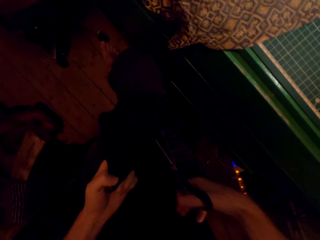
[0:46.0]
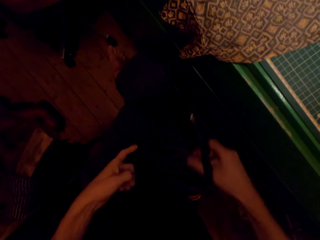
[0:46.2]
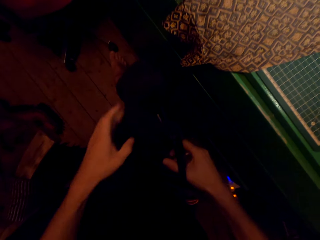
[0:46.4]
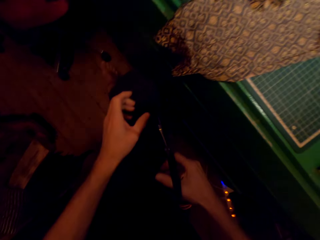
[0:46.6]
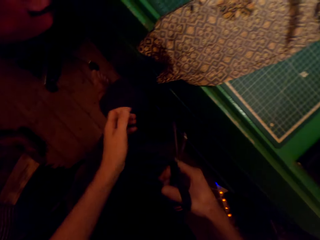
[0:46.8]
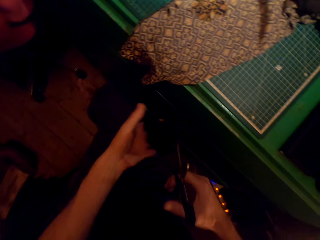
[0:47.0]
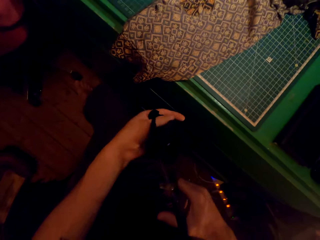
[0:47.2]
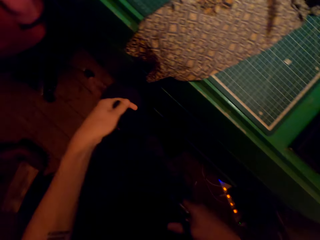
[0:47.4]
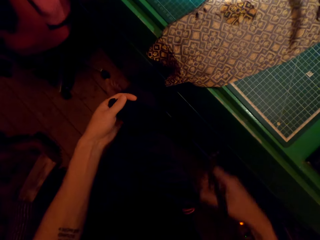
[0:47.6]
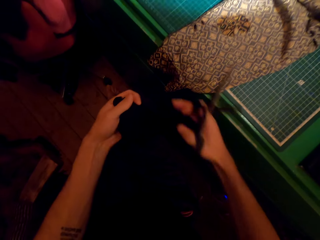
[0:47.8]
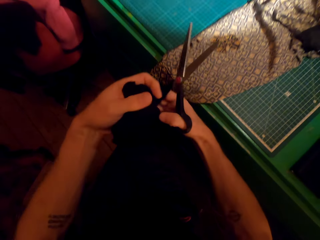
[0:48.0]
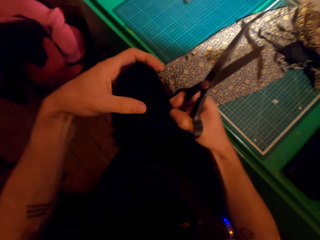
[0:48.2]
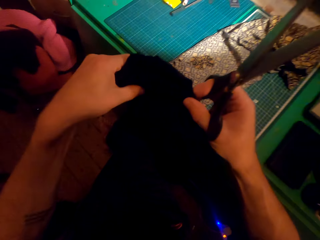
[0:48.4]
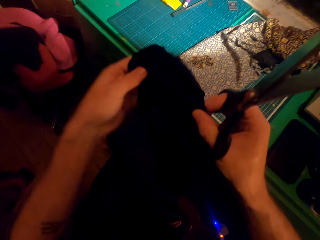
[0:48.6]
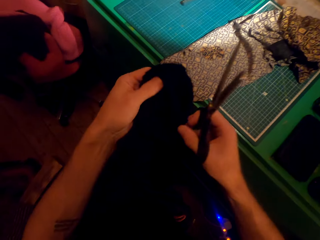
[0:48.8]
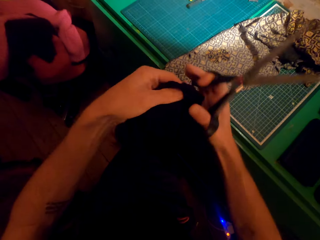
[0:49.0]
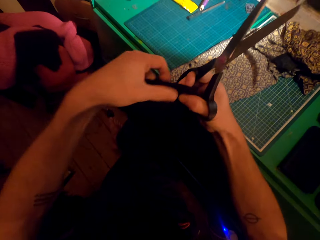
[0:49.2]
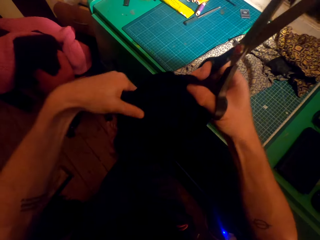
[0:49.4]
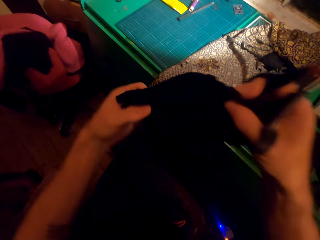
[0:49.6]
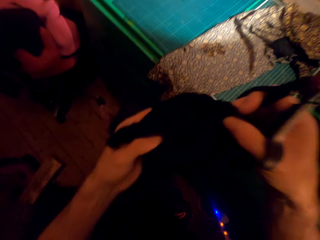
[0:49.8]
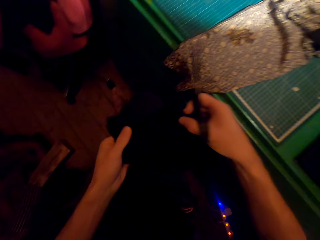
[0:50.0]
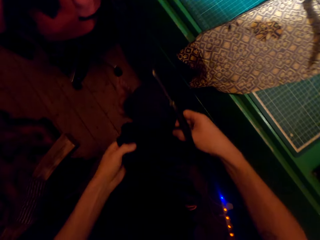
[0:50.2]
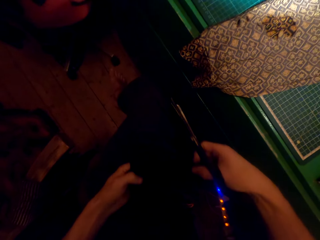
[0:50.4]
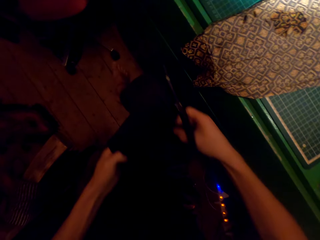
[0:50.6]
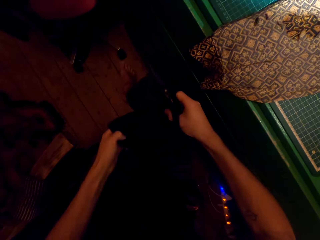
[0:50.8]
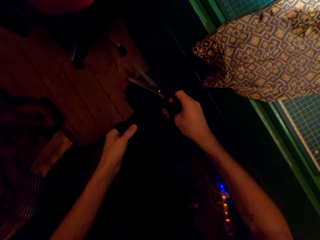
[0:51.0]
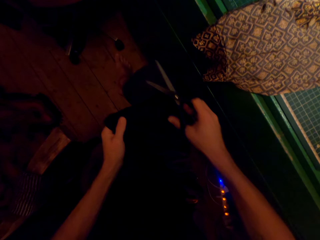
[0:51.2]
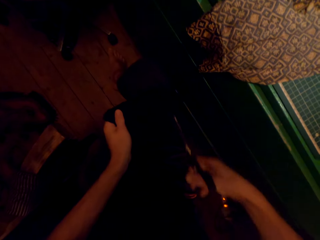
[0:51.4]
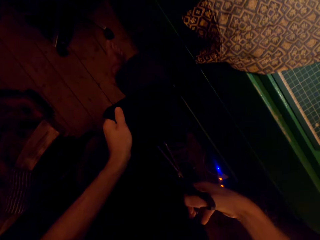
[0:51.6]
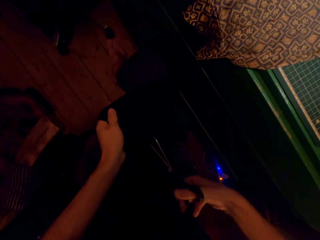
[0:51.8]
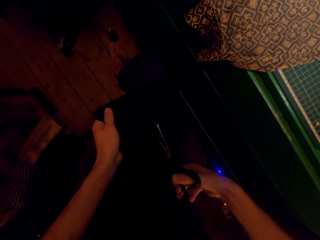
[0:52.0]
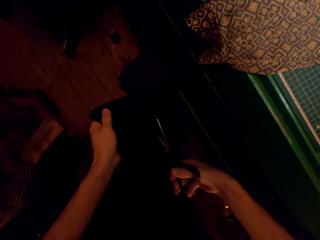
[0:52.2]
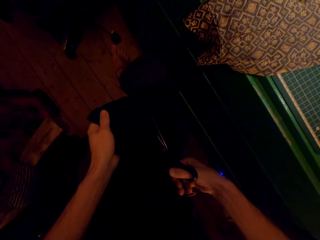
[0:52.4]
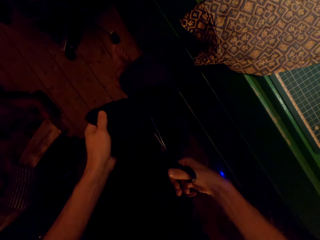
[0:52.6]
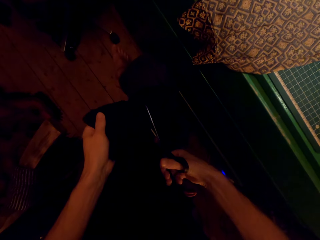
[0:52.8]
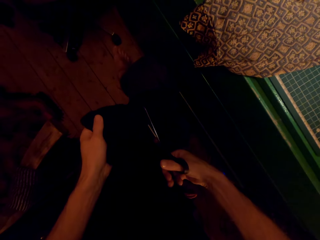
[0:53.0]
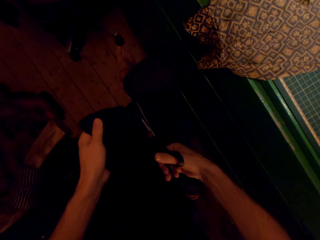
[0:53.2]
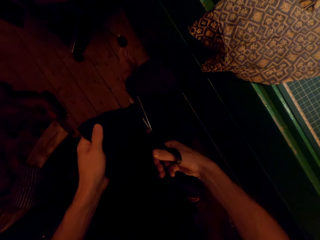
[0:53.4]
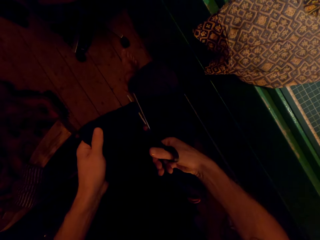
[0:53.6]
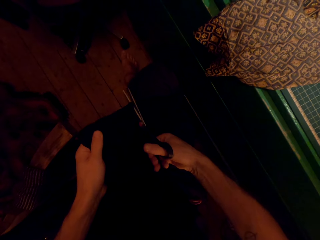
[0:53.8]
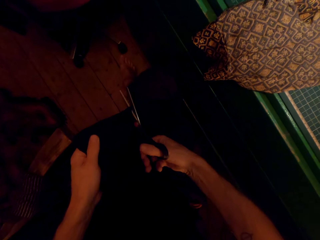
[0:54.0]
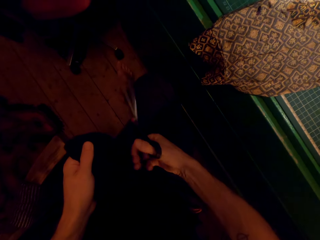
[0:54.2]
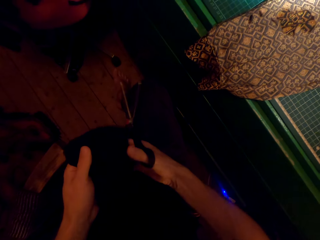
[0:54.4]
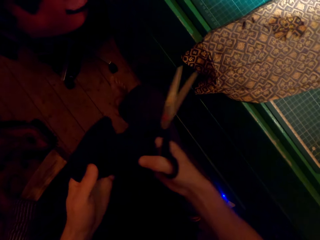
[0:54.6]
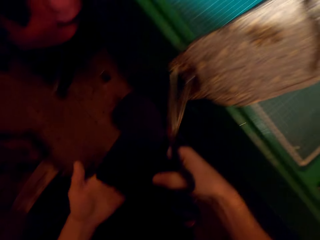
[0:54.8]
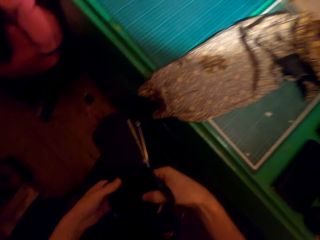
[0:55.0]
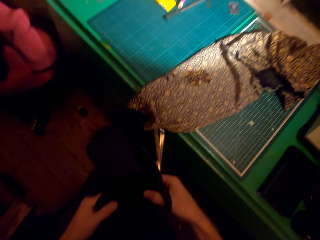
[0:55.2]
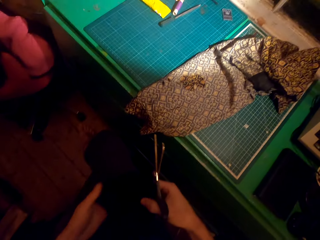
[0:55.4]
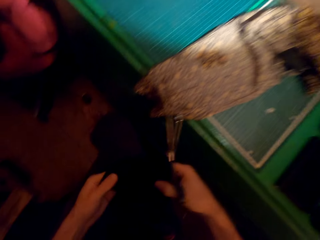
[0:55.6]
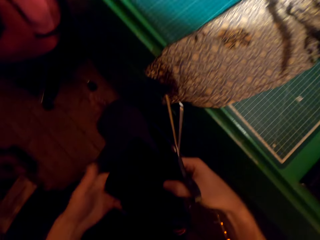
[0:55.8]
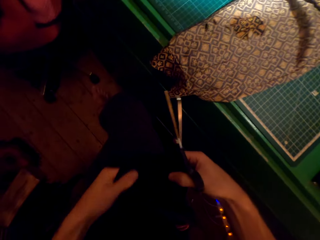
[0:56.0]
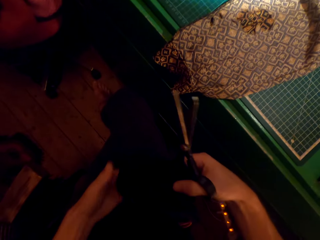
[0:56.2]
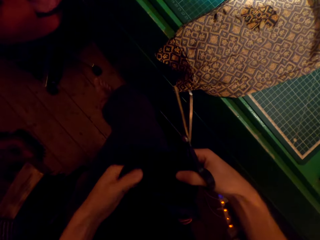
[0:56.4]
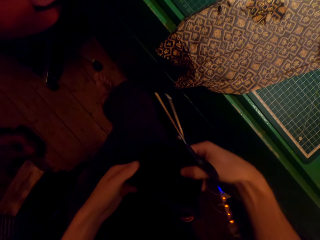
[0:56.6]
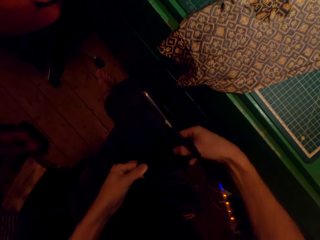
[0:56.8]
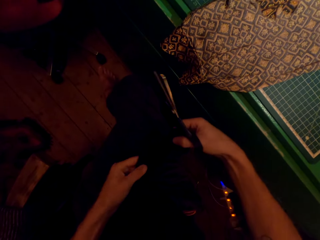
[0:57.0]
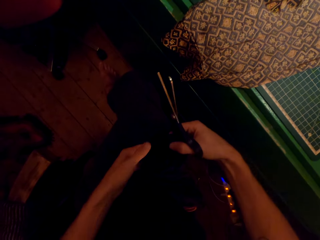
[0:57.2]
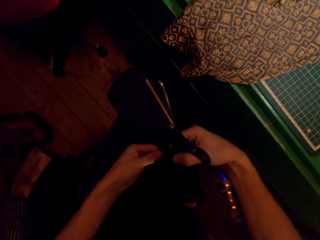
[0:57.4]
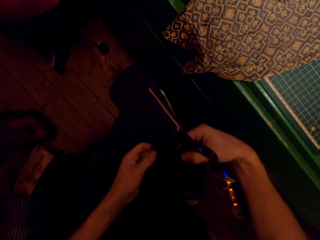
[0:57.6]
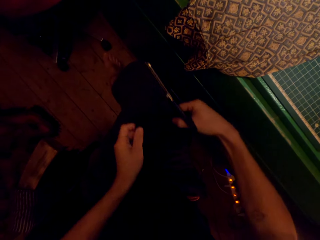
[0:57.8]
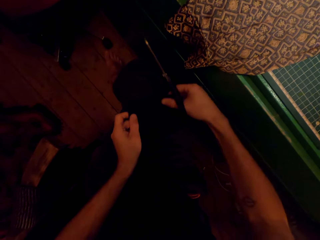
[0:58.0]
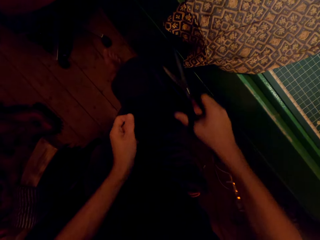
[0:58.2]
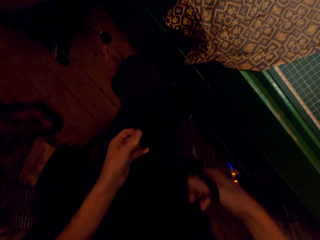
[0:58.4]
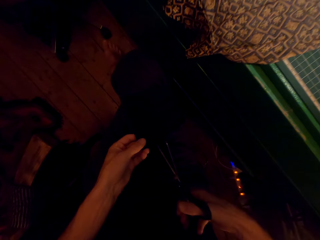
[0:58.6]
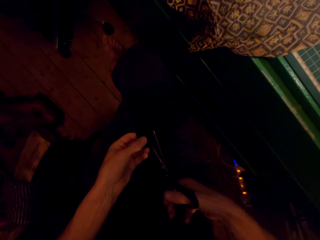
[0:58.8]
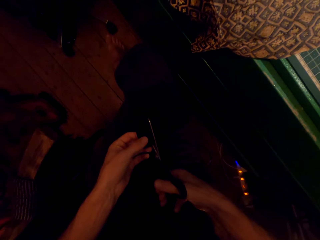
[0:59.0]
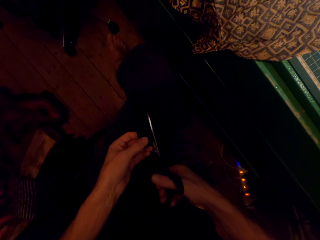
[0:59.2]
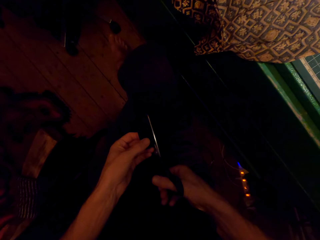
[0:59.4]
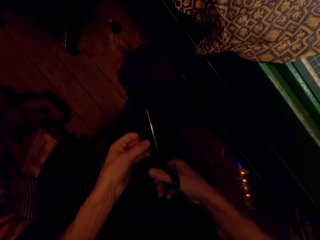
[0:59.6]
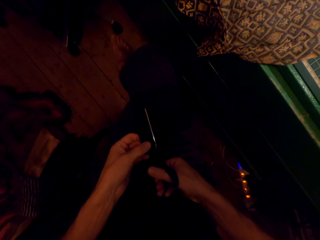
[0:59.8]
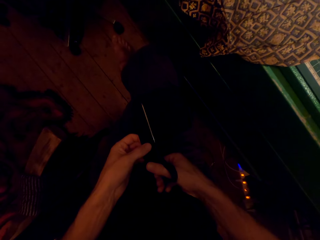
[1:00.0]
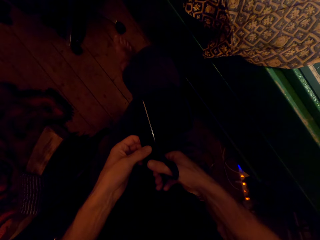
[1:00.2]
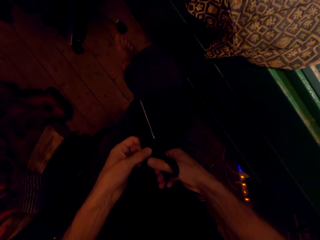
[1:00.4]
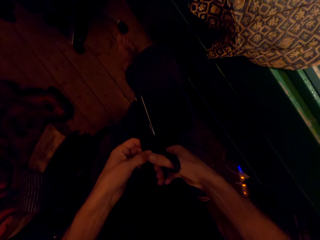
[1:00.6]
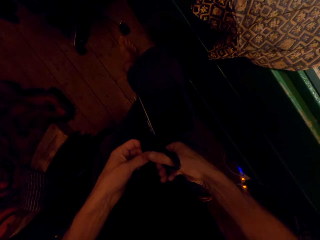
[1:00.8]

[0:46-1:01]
The camera wearer picks up the material with both hands. They swing the right hand. They look at the cloth. They place the cloth on the thighs. They cut the material using the scissors. They hold the material with both hands. They rub the material with the left hand. They turn the cloth. They place the cloth on the thighs. They cut the material using the scissors.

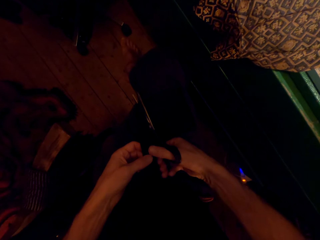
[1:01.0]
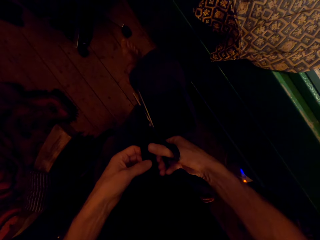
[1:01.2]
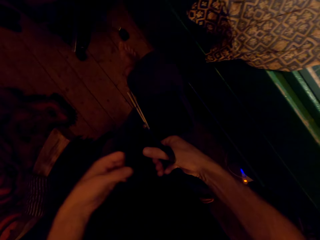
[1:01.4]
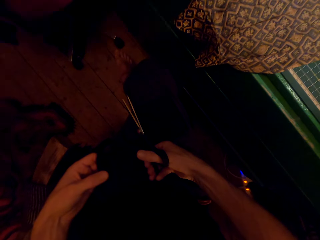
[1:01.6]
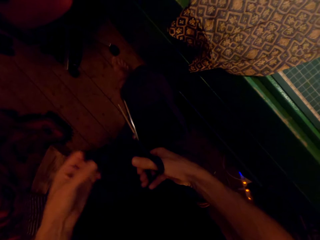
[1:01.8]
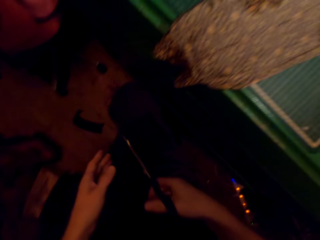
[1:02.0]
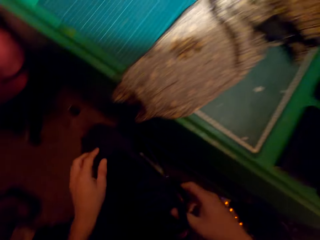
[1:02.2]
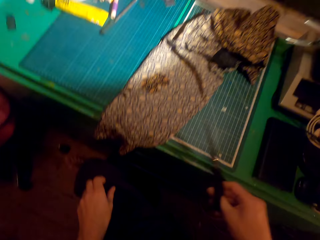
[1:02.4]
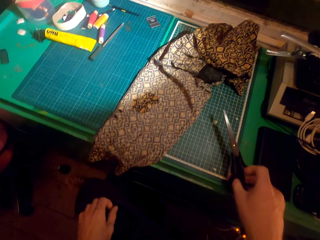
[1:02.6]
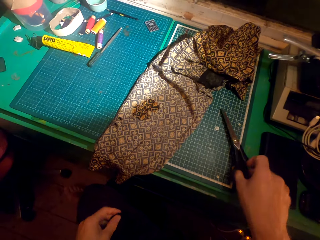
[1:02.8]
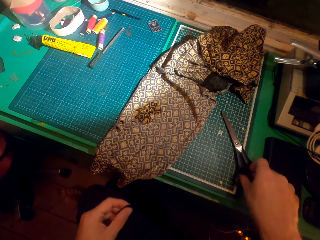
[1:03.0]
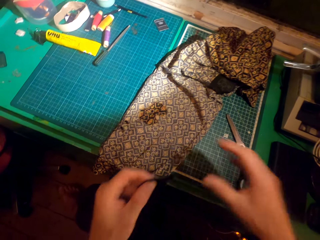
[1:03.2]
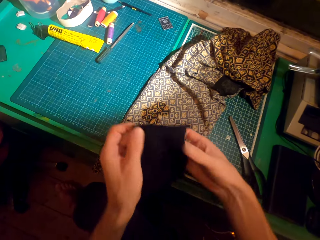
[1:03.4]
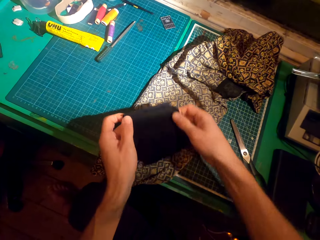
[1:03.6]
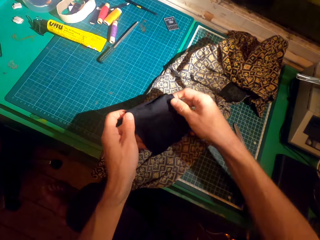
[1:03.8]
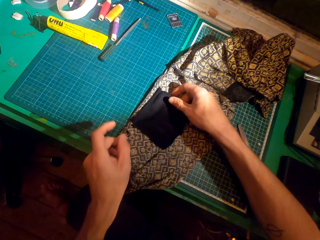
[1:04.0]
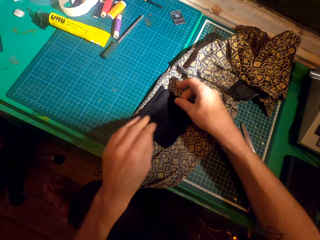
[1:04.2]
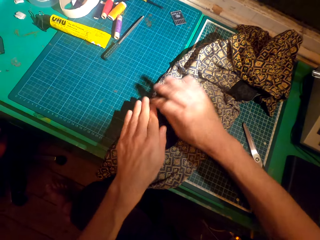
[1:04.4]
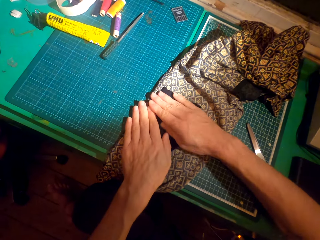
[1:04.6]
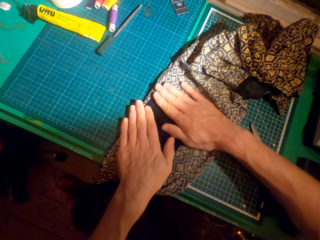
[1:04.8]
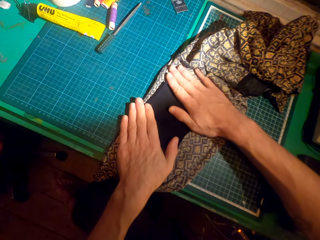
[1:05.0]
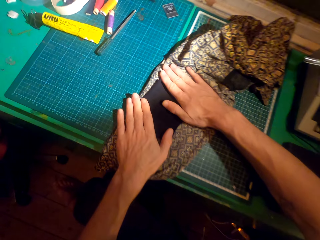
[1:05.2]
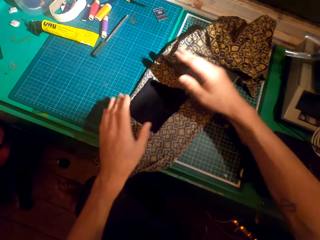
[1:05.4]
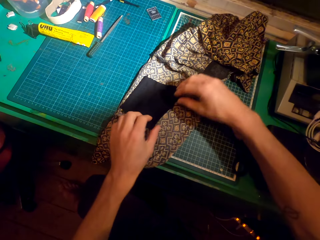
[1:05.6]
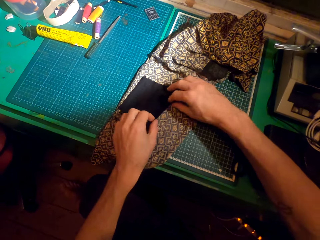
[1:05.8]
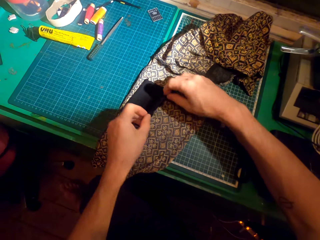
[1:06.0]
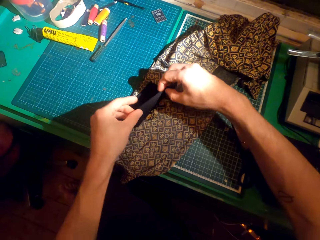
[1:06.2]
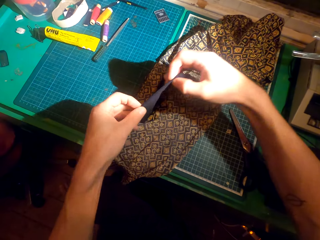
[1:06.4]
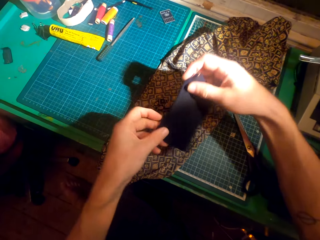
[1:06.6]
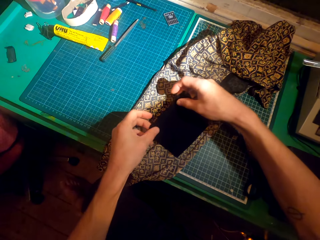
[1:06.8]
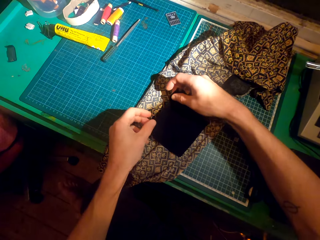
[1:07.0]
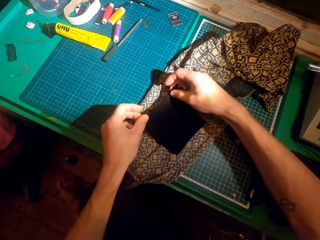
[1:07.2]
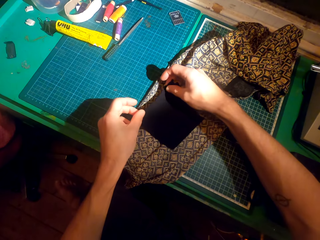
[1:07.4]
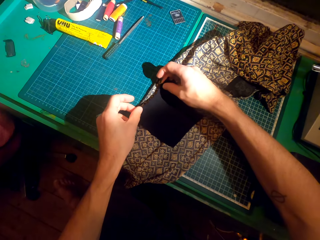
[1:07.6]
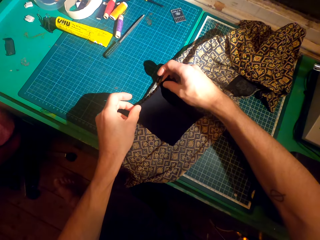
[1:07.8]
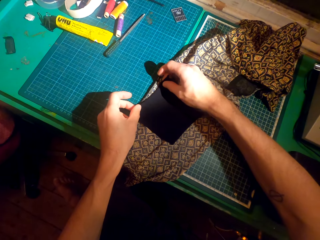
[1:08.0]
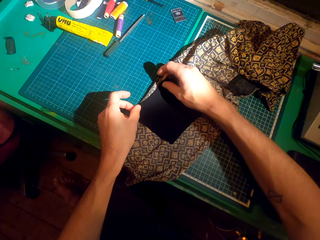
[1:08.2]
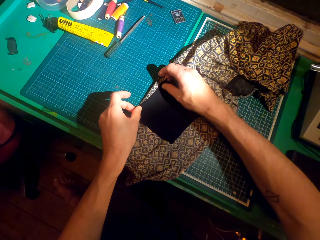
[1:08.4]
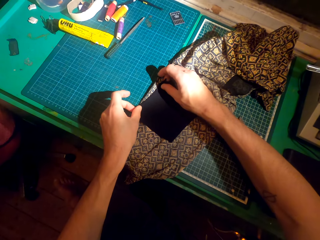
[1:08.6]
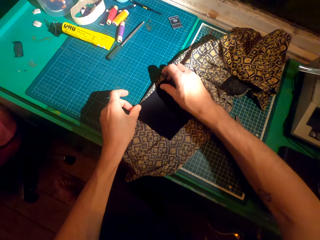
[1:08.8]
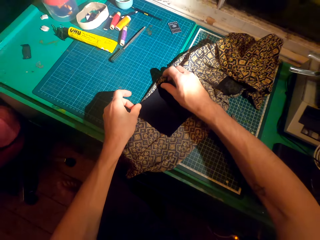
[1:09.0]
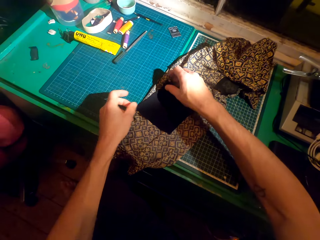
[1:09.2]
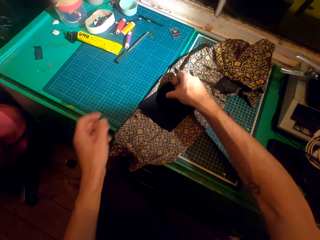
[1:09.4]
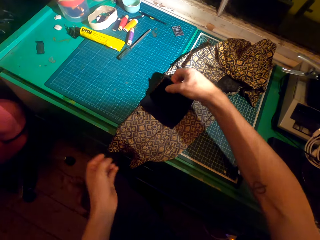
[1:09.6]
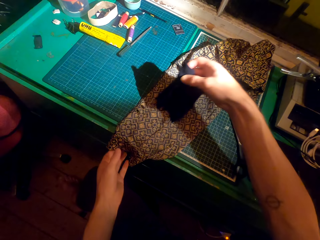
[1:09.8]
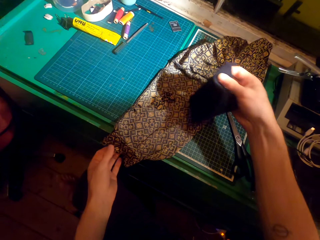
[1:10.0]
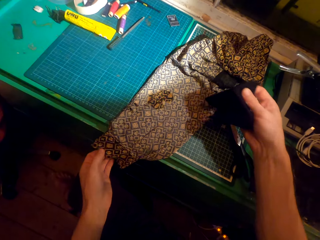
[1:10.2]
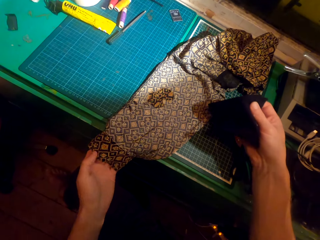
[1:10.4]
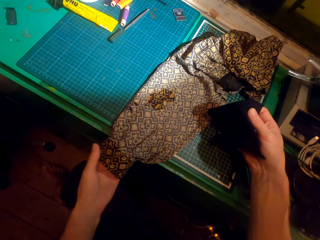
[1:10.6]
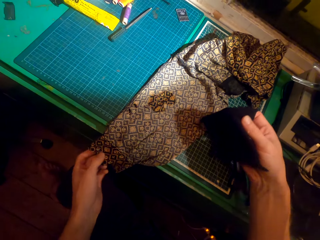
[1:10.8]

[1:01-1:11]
The camera wearer drops the material on the floor. They hold the material with the left hand. They place the scissors on the table. They swing both hands. They place a patch or material on a hole on the cloth. They touch the material with both hands. They pick up the material with both hands and turn the material. They place the patch on the hole on the cloth. They pick up the material with the right hand. They touch the cloth with the left hand.
